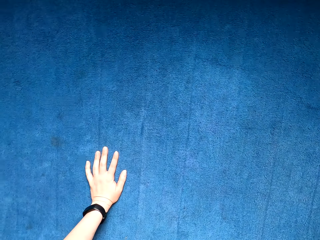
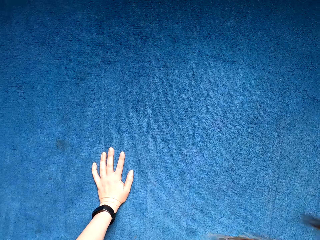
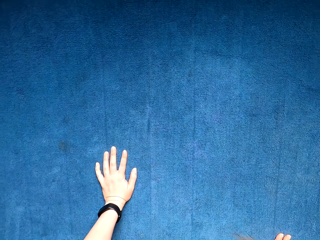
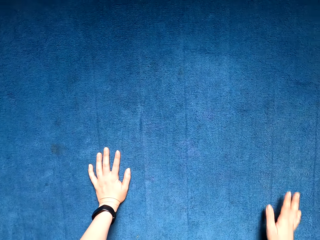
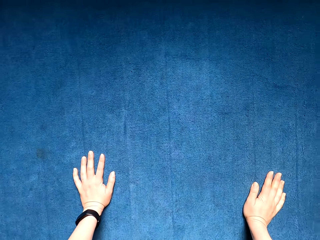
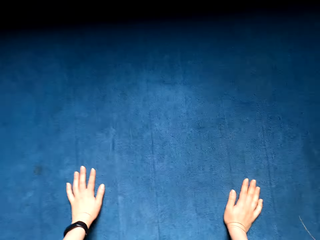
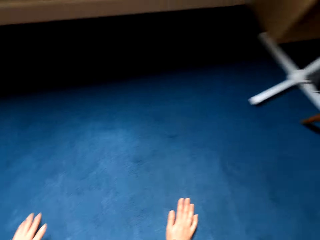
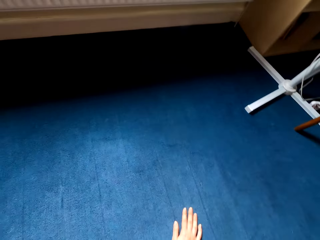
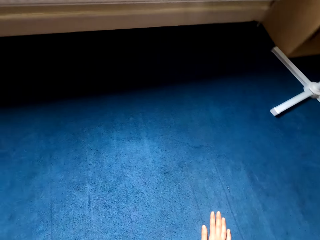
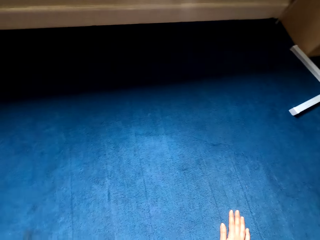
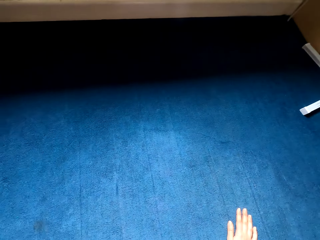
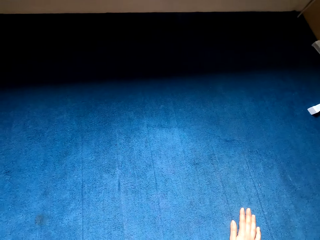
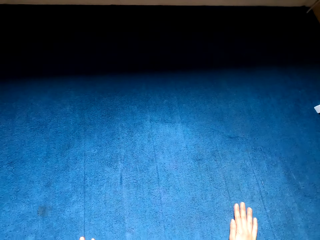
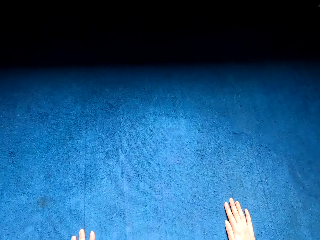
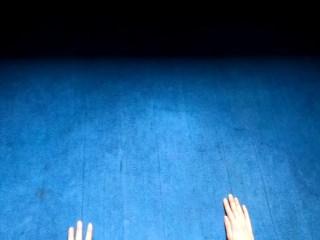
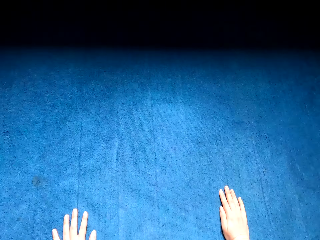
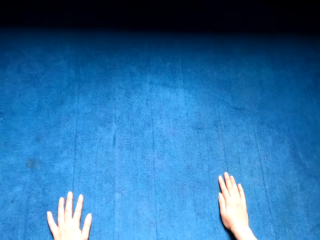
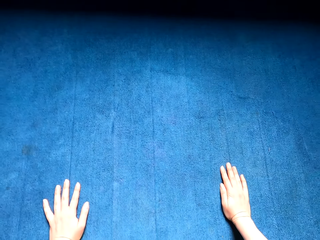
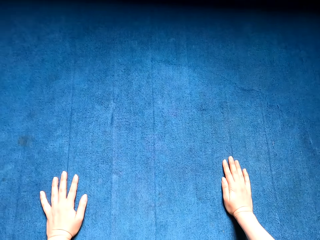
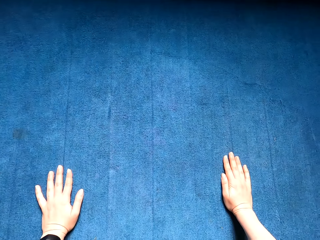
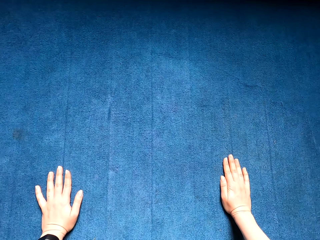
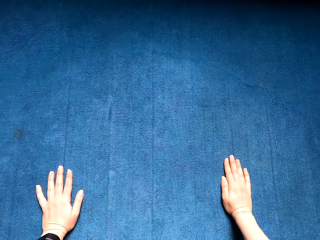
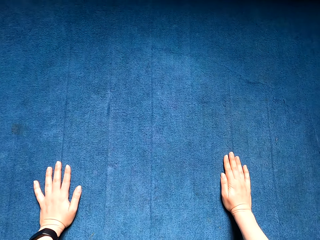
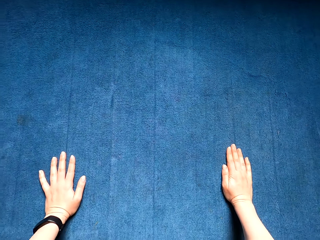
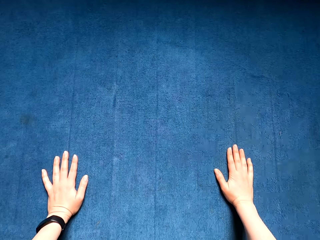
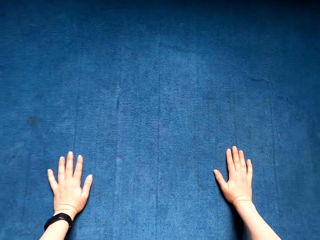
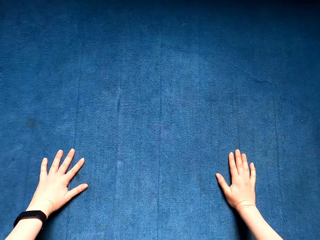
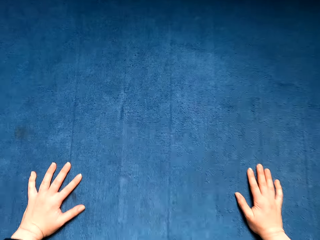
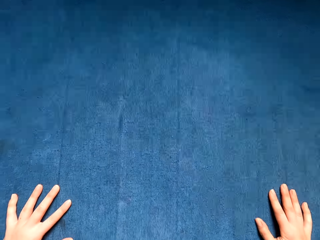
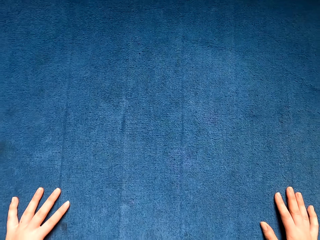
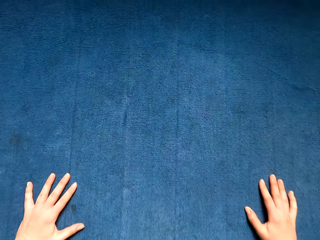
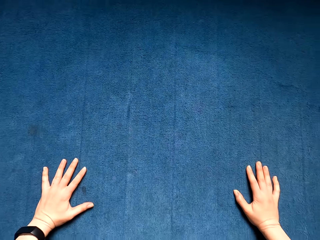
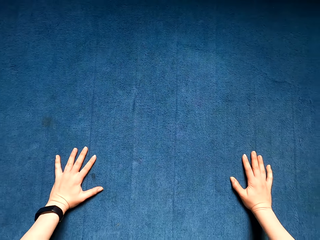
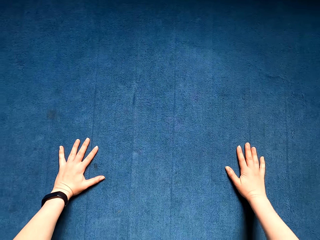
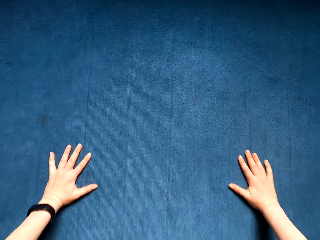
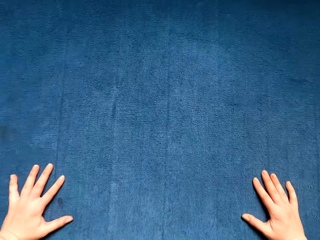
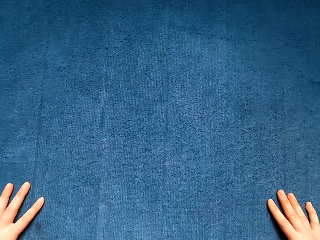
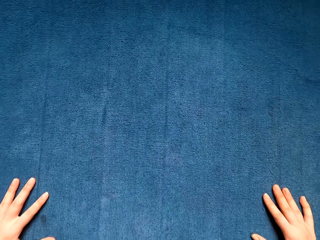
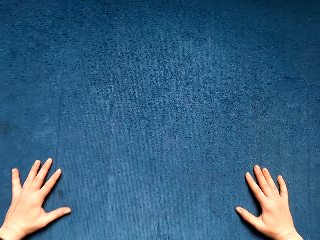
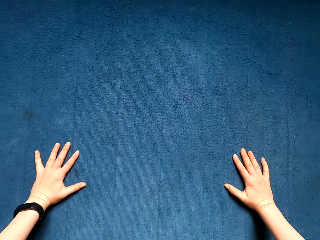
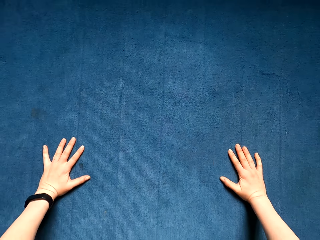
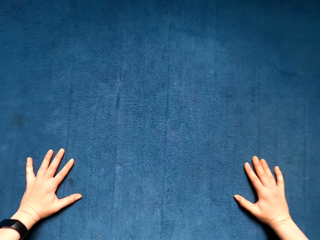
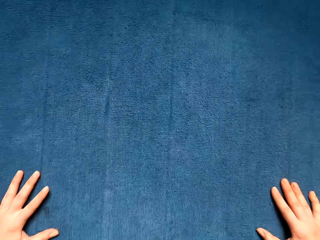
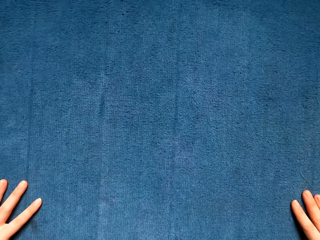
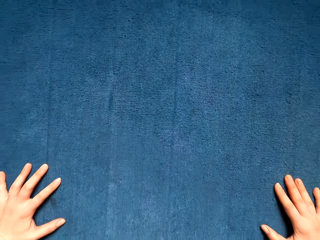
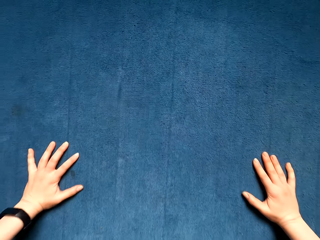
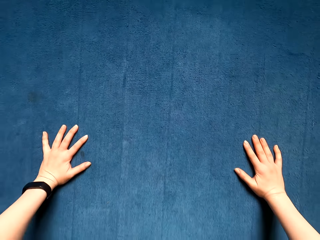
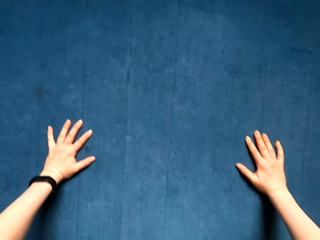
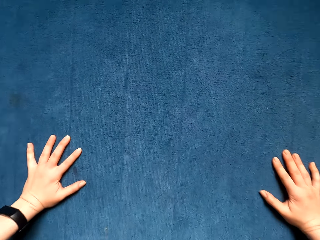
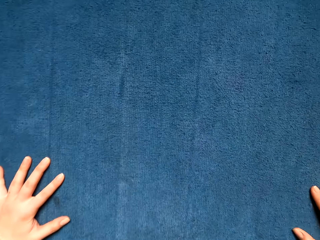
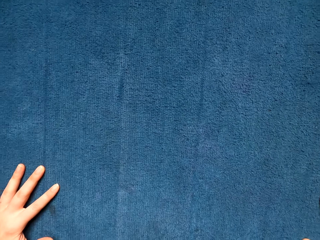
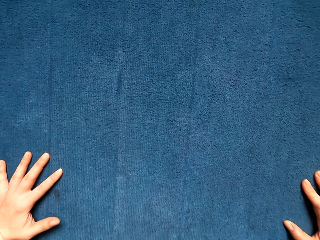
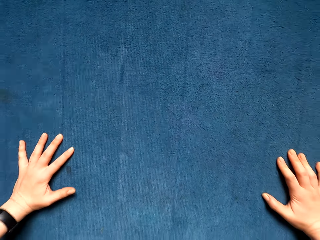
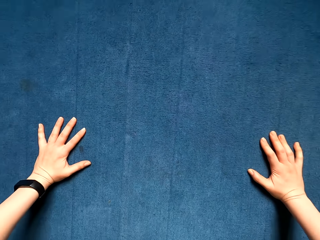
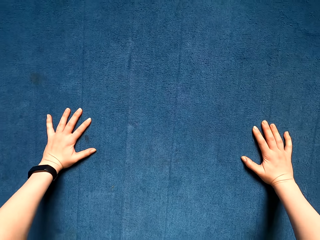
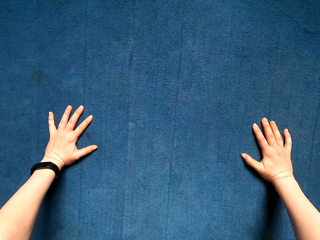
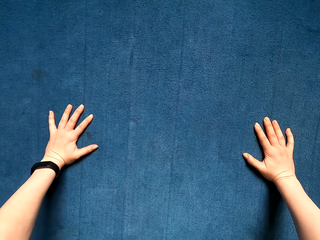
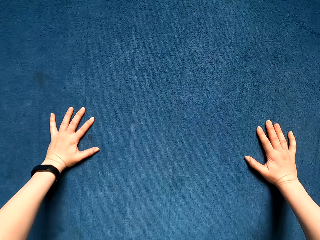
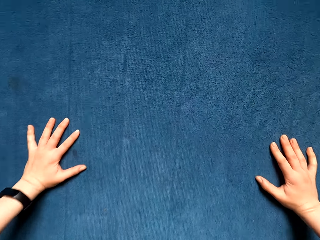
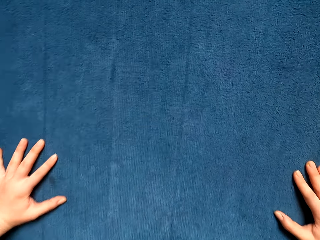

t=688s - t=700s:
The camera wearer exercises press ups. They do press ups.

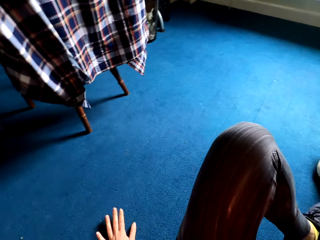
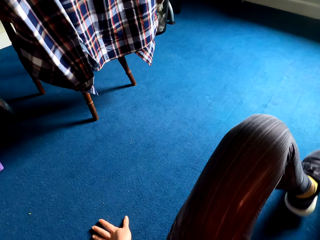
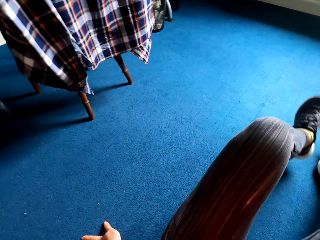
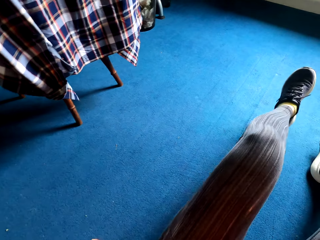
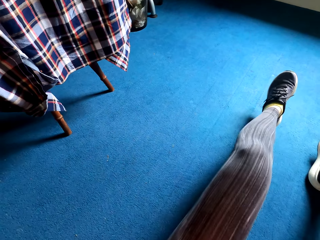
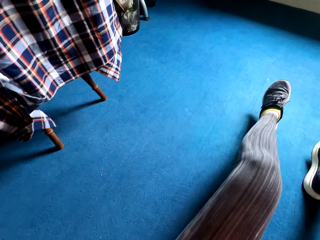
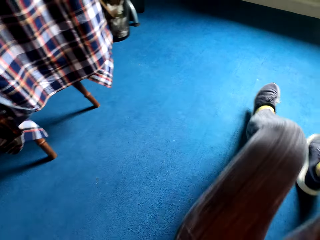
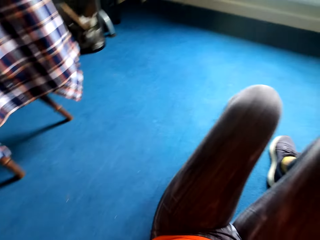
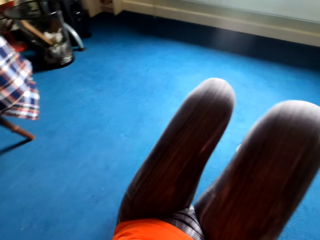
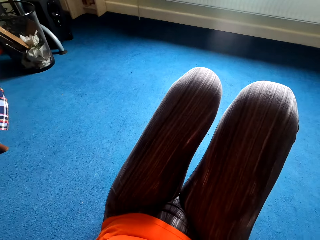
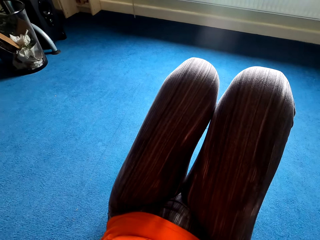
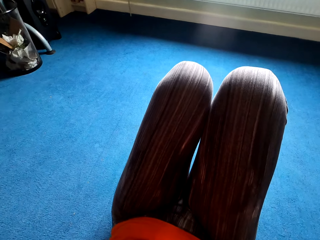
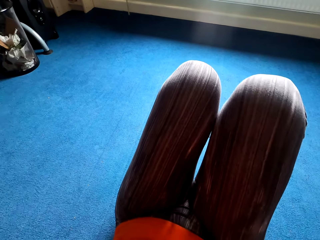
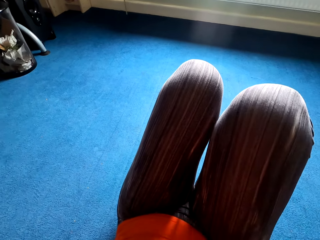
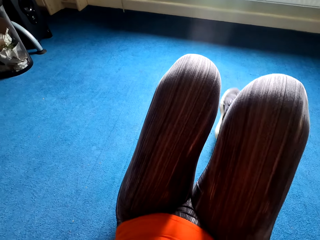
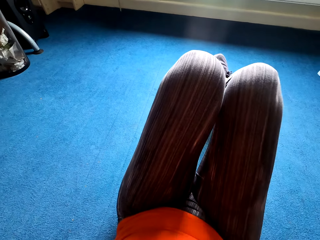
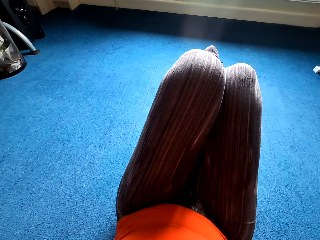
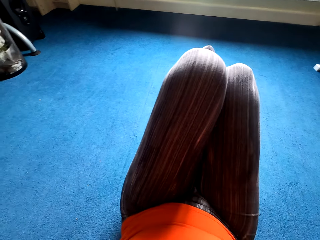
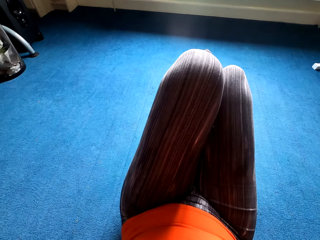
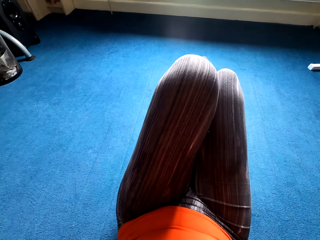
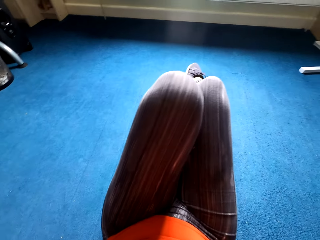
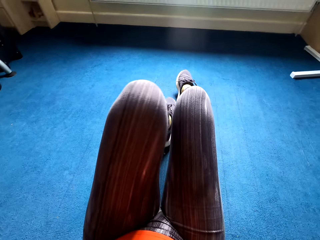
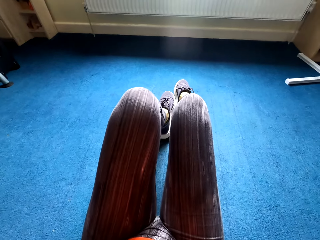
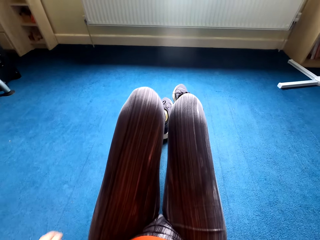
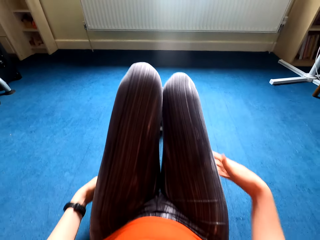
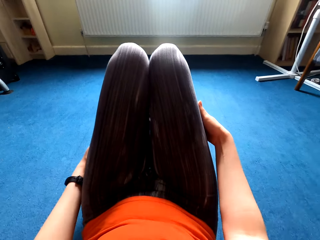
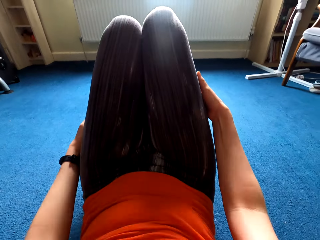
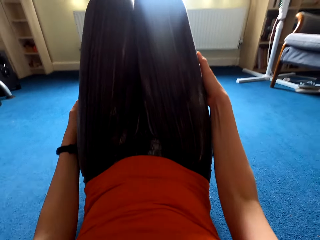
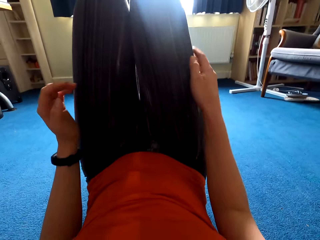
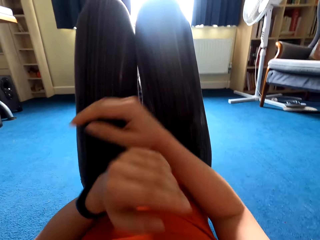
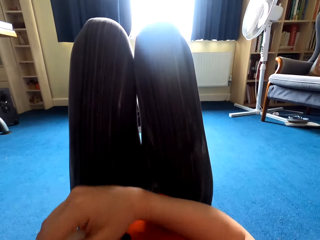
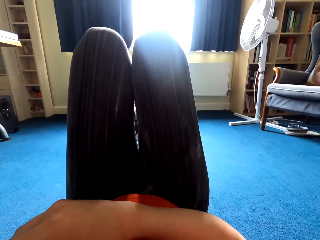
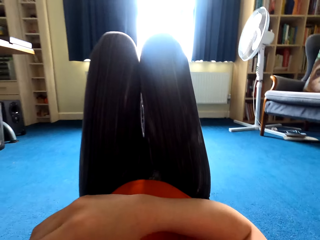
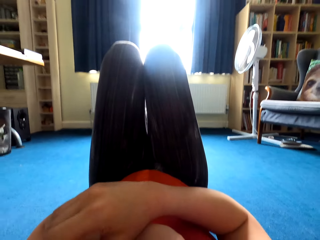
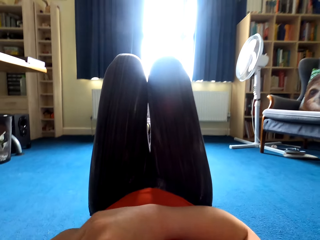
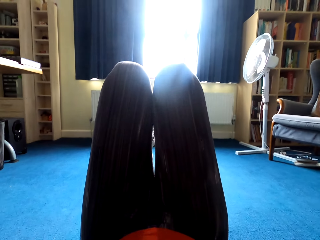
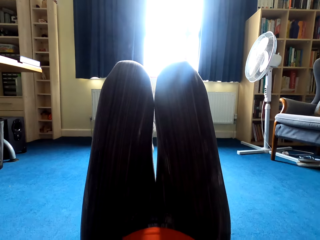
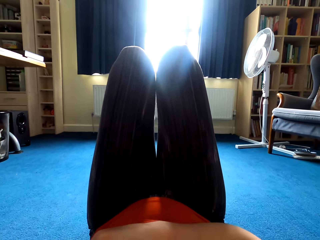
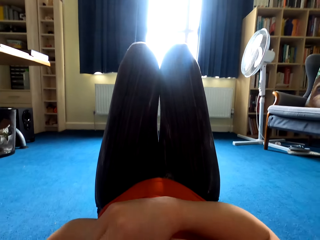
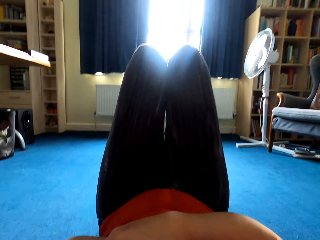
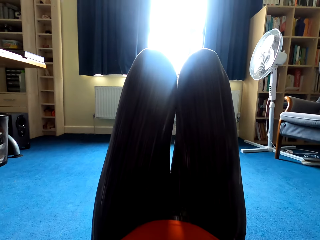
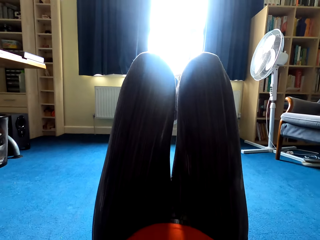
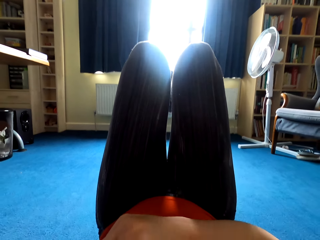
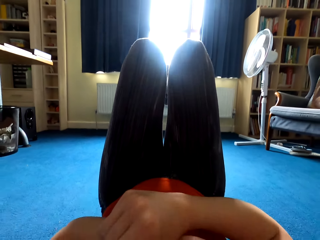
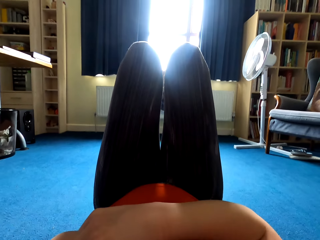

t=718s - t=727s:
The camera wearer continues exercising on the floor. They exercise sit ups.
